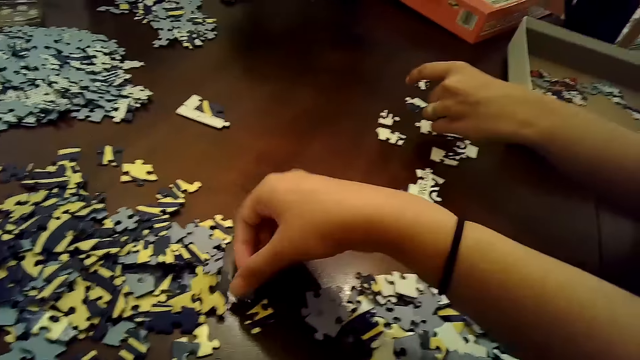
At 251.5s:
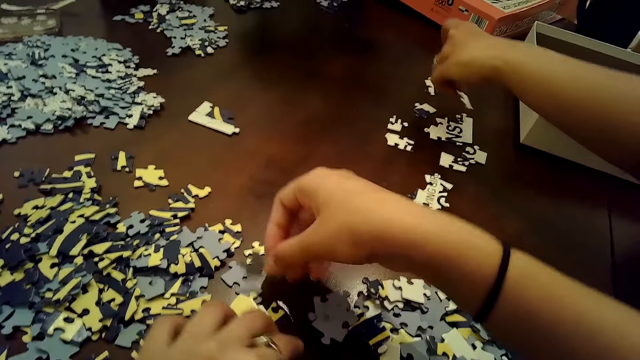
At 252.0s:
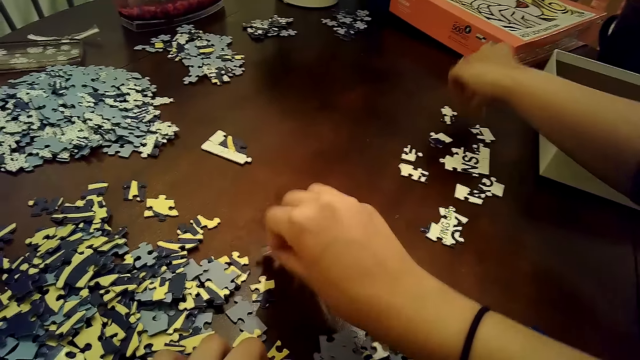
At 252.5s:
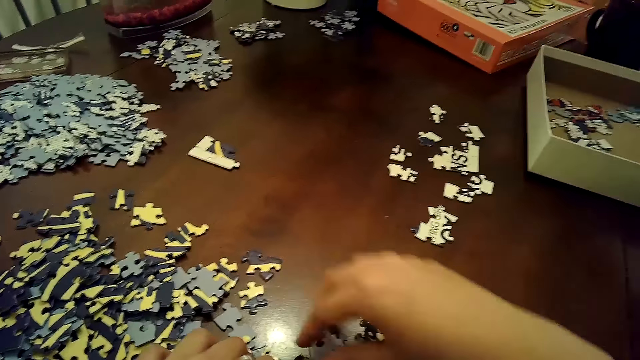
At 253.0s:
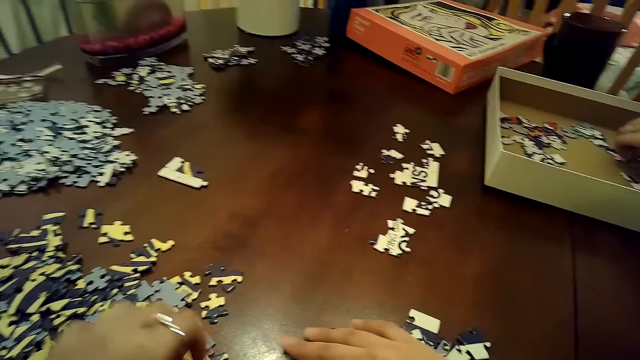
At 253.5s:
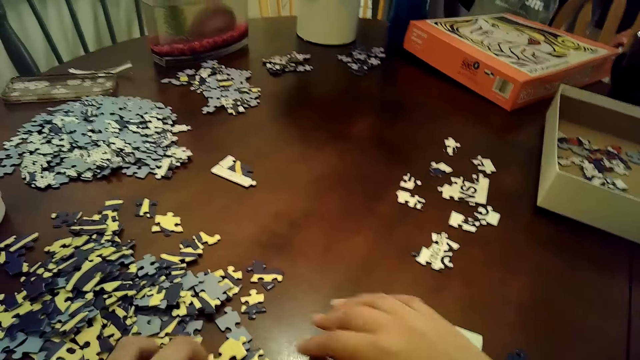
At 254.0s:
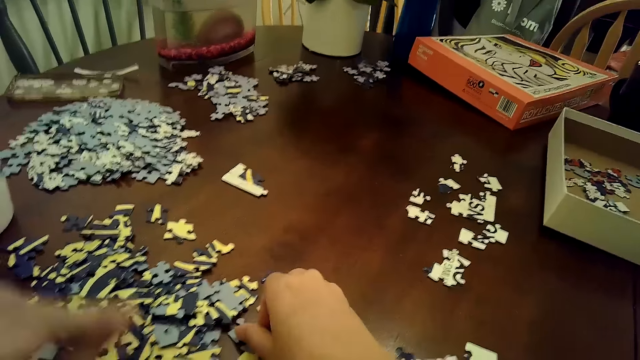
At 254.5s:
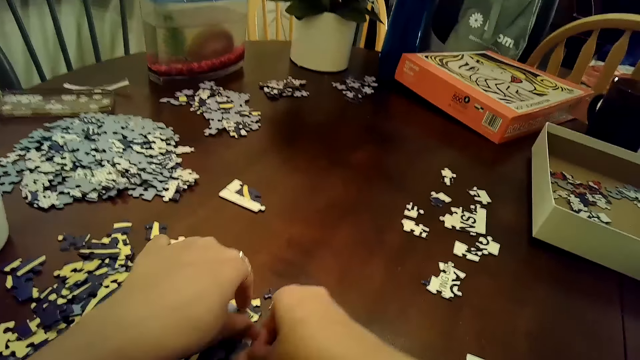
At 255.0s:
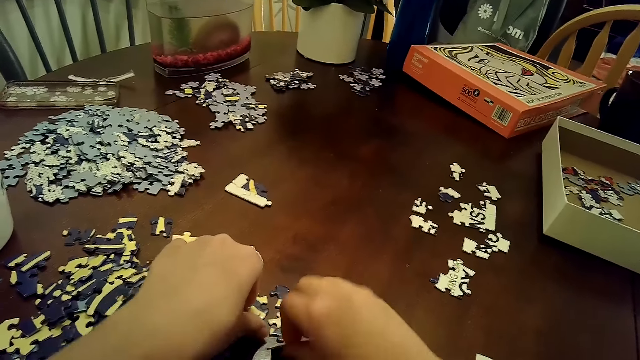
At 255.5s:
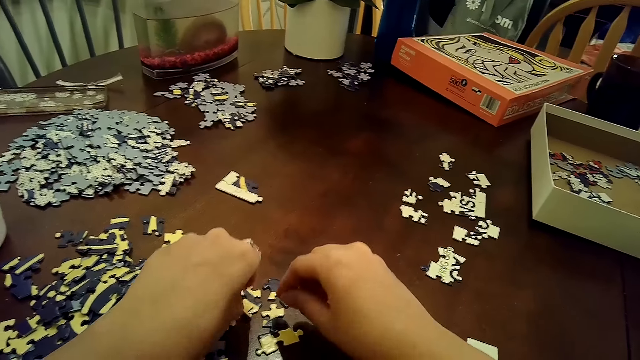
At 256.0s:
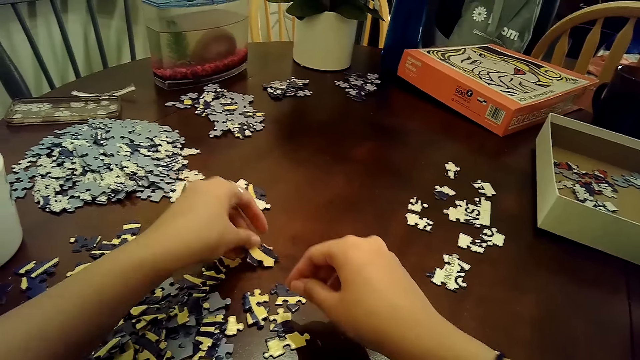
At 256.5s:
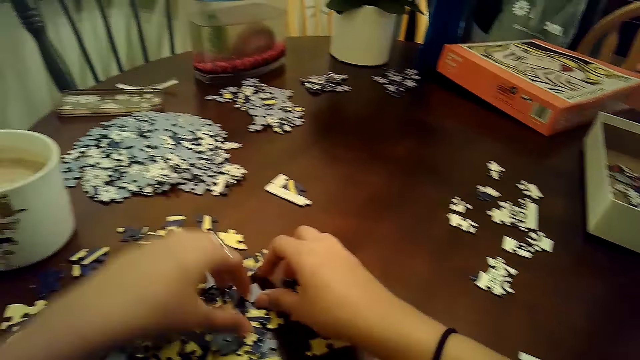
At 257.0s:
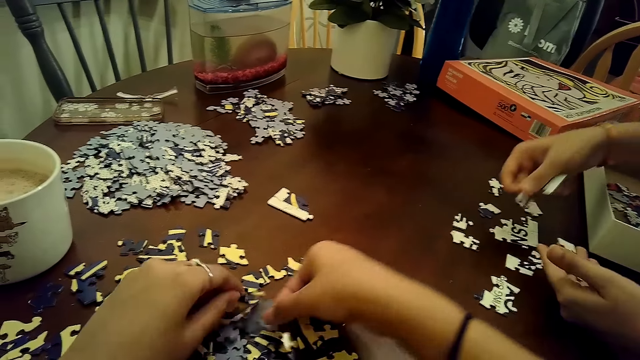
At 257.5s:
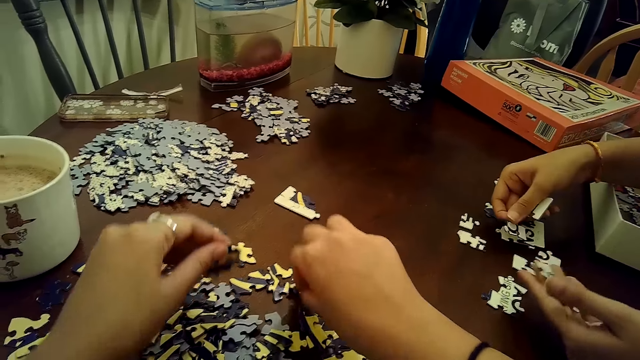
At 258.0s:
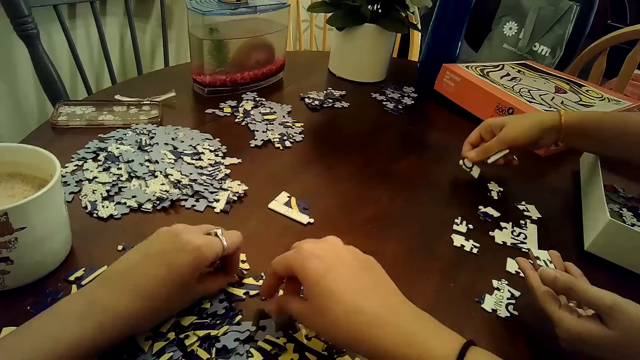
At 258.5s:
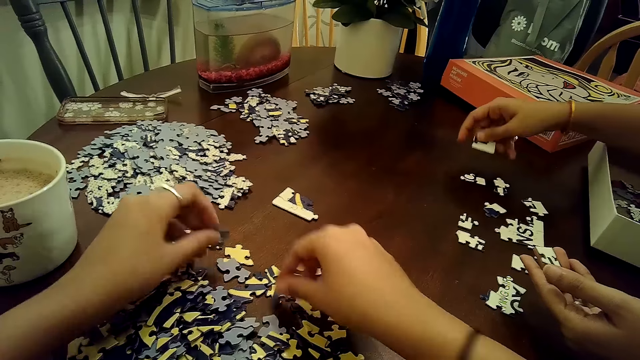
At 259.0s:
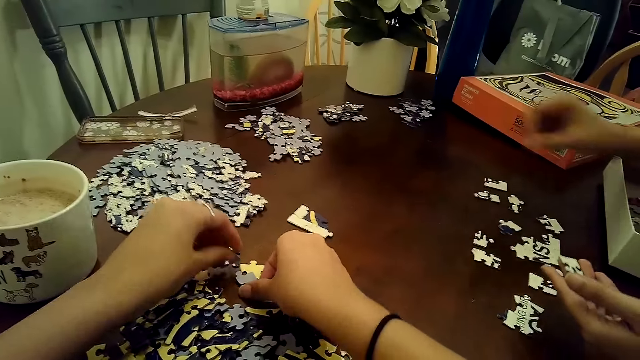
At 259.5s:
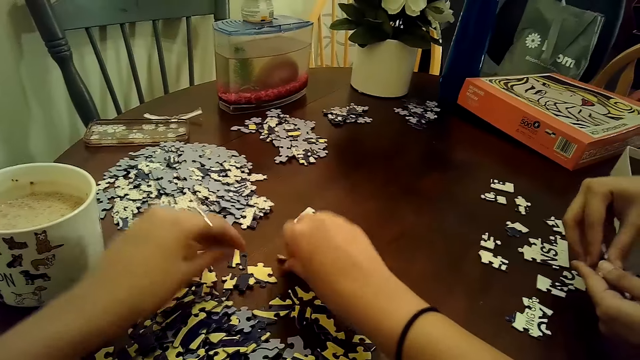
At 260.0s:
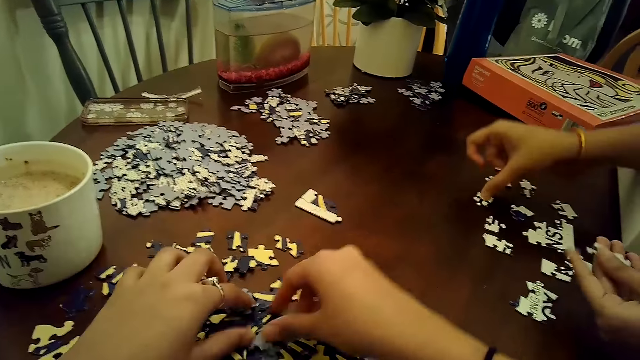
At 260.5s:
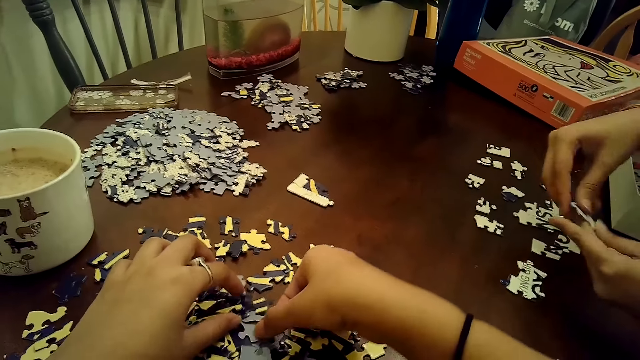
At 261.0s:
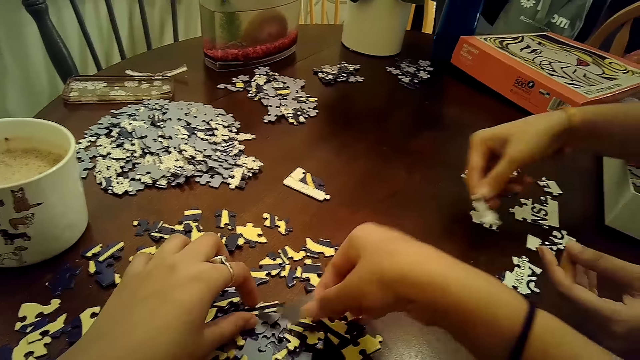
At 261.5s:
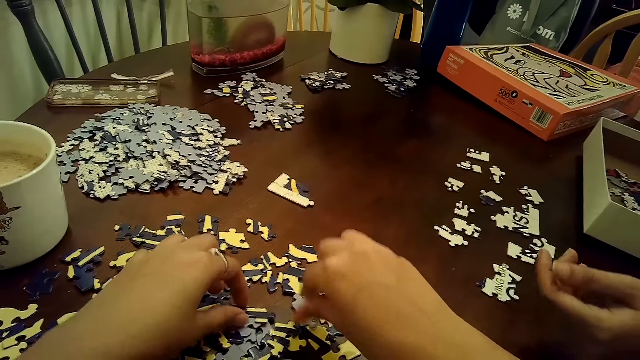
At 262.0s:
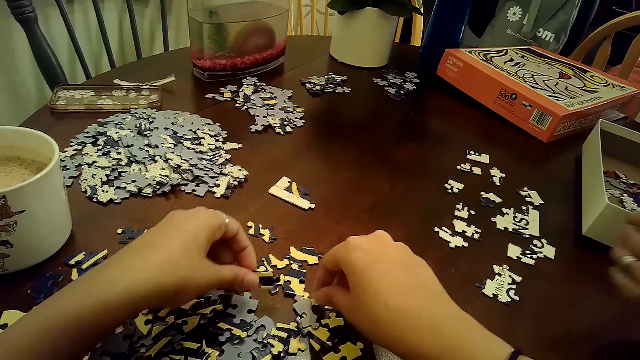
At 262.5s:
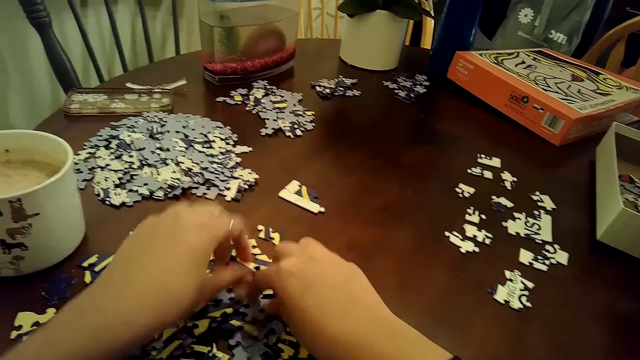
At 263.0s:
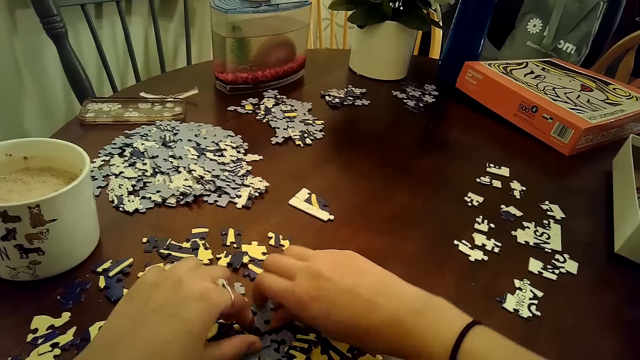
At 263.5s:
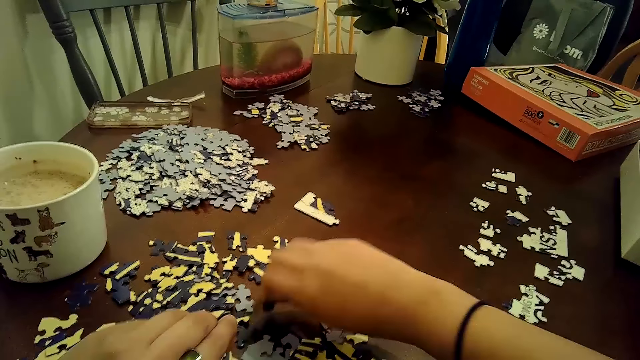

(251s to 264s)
The camera wearer flips a puzzle piece from the pile of puzzle pieces on the table with her right hand. A woman drops a puzzle piece on the table with her left hand. The camera wearer arranges pattern paper. The woman picks some puzzle pieces from the box on the table with both hands. The camera wearer flips a puzzle piece from the pile of puzzle pieces on the table with her right hand. She flips a puzzle piece from the pile of puzzle pieces on the table with her left hand. She flips a puzzle piece from the pile of puzzle pieces on the table with her right hand. She flips a puzzle piece from the pile of puzzle pieces on the table with her left hand. She dialogues with the woman. The woman drops the puzzle pieces in her right hand on the table. The camera wearer flips a puzzle piece from the pile of puzzle pieces on the table with her left hand. She flips a puzzle piece from the pile of puzzle pieces on the table with her right hand. The woman picks a puzzle piece from her left hand with her right hand. She drops the puzzle piece in her right hand on the table. The camera wearer scatters the puzzle pieces on the table with her left hand. The woman picks a puzzle piece from her left hand with her right hand. The camera wearer flips a puzzle piece from the pile of puzzle pieces on the table with her right hand. The woman drops the puzzle piece in her right hand on the table. The camera wearer moves a puzzle piece from the pile of puzzle pieces with her left hand. She arranges pattern paper.

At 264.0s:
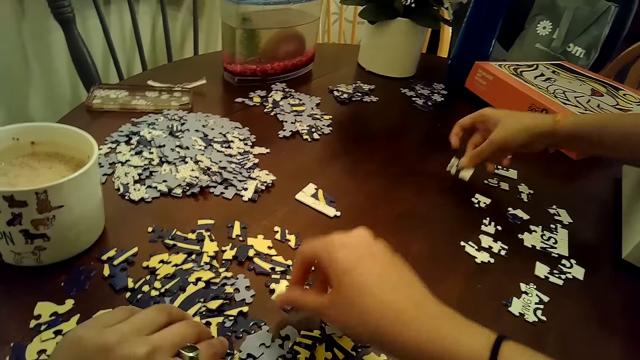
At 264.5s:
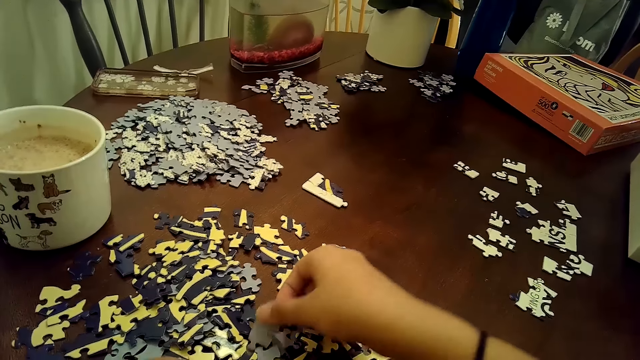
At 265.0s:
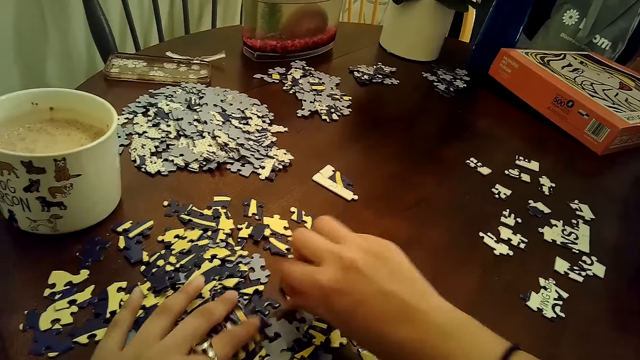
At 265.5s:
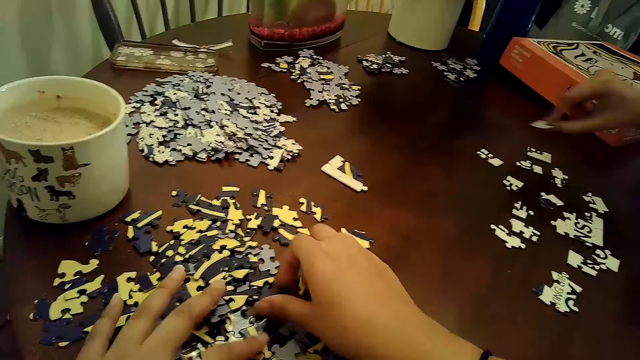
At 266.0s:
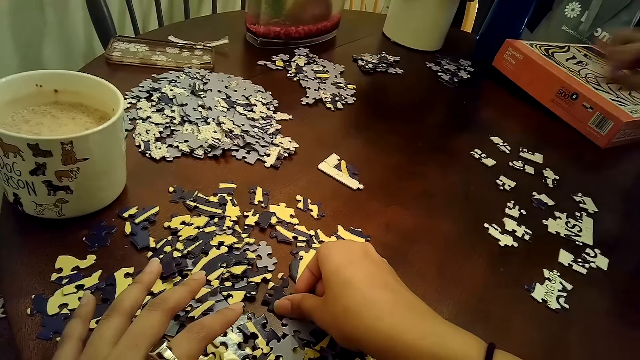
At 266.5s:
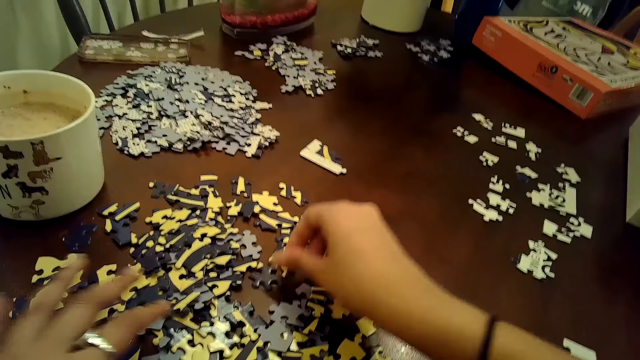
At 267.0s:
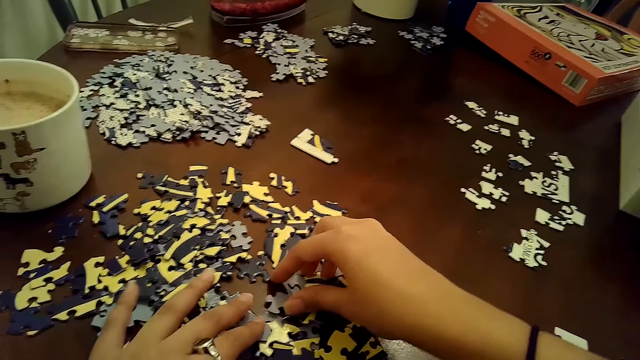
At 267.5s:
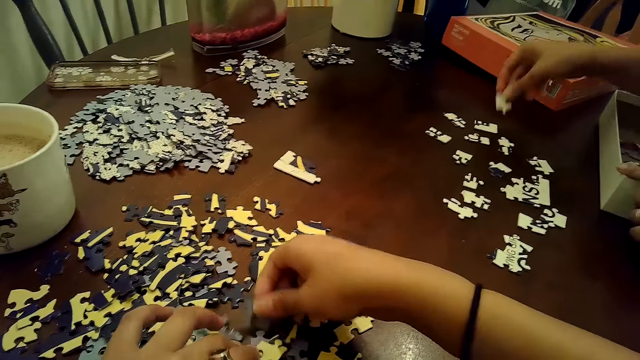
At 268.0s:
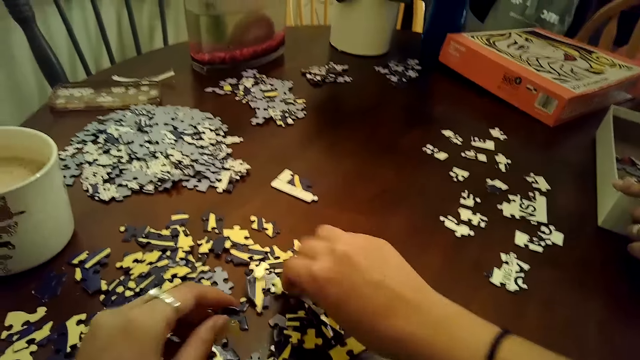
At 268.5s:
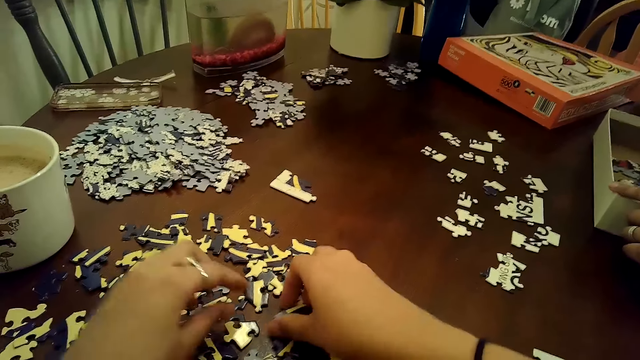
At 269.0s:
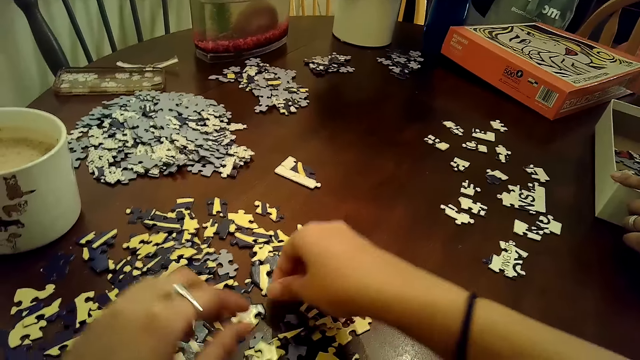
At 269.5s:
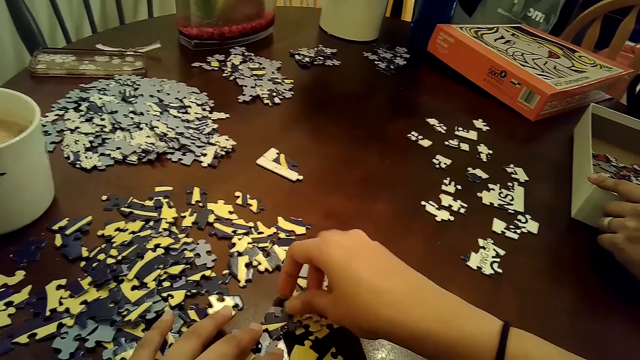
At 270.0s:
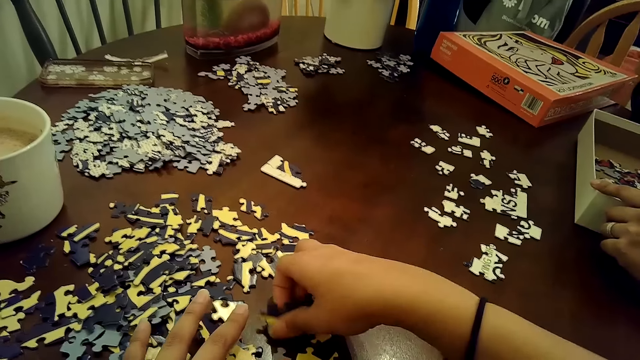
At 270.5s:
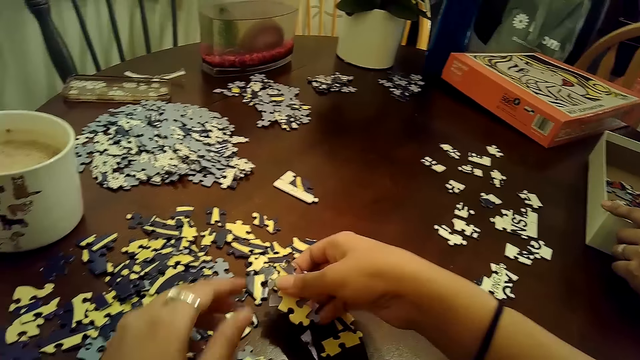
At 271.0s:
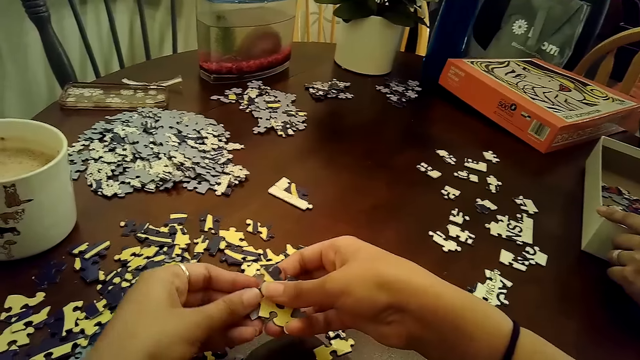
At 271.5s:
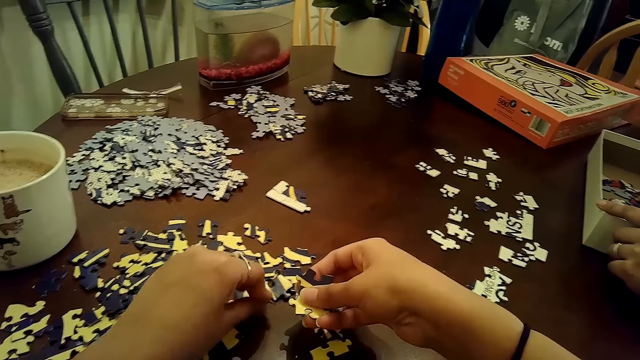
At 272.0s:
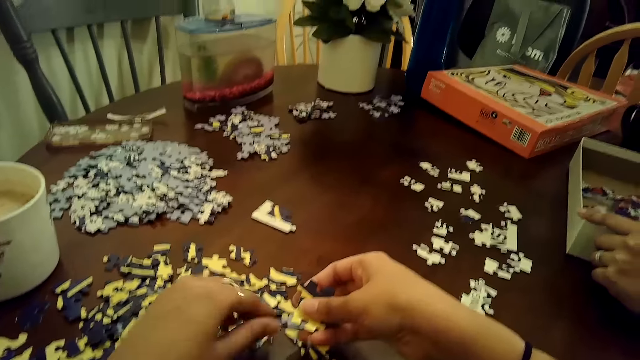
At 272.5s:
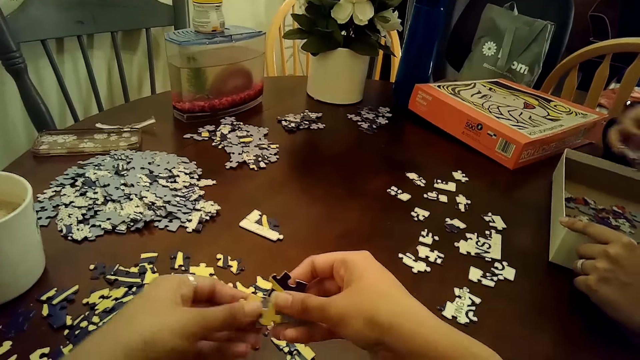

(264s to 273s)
The camera wearer moves a puzzle piece from the pile of puzzle pieces with her left hand. She flips a puzzle piece from the pile of puzzle pieces on the table with her right hand. A woman drops a puzzle piece on the table with her right hand. The camera wearer flips a puzzle piece from the pile of puzzle pieces on the table with her right hand. She scatters the puzzle pieces on the table with her left hand. The woman drops a puzzle piece on the table with her right hand. The camera wearer moves a puzzle piece from the pile of puzzle pieces with her right hand. She flips a puzzle piece from the pile of puzzle pieces on the table with her right hand. The woman drops a puzzle piece on the table with her right hand. The camera wearer flips a puzzle piece from the pile of puzzle pieces on the table with her left hand. She dialogues with the woman. She touches a puzzle piece from the pile of puzzle pieces on the table with her right hand. She picks some puzzle pieces with her right hand from the table. She arranges pattern paper. She flips a puzzle piece from her right hand with her left hand. She moves a puzzle piece from her right hand to the table with her left hand.
